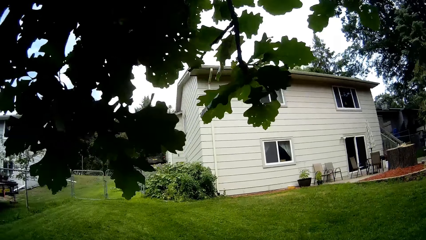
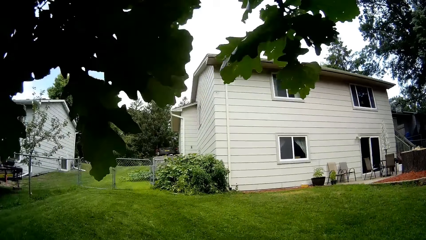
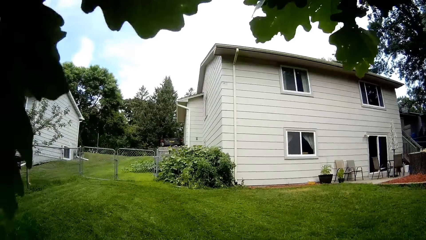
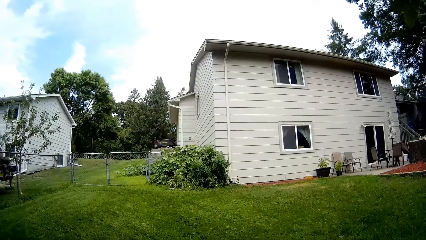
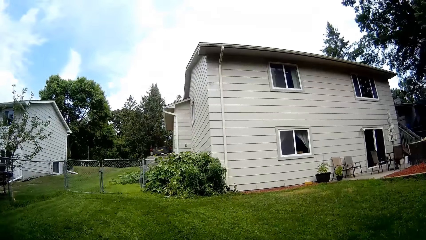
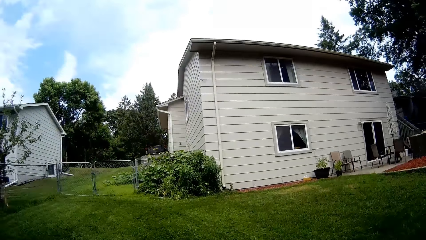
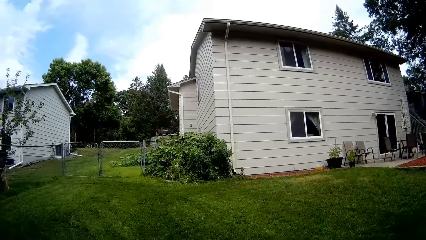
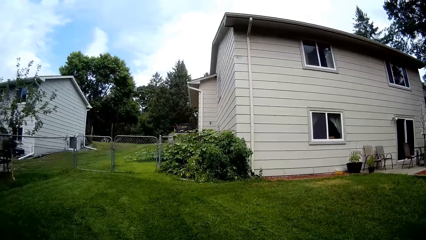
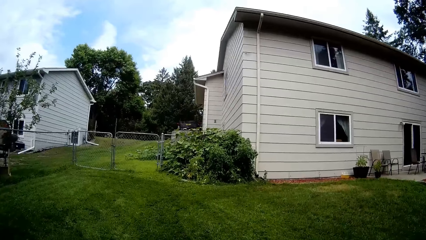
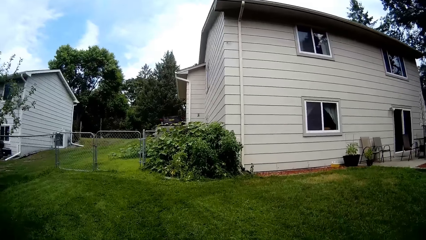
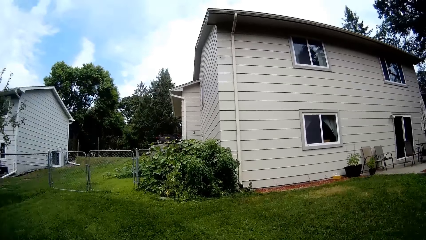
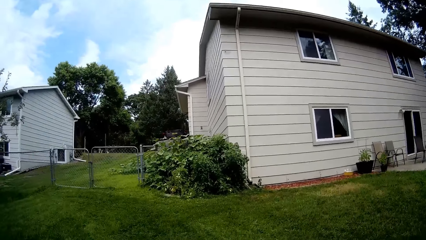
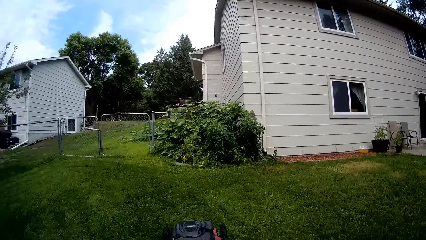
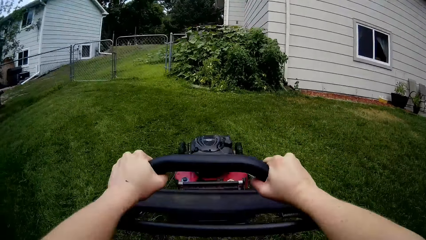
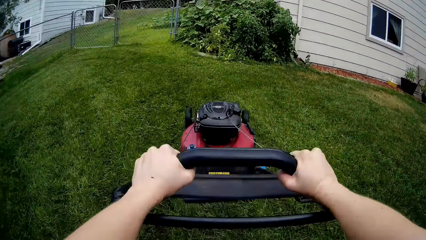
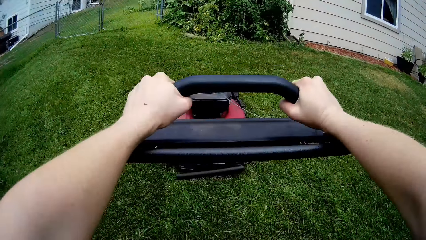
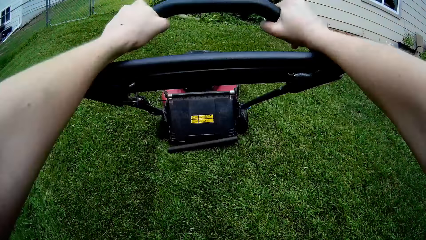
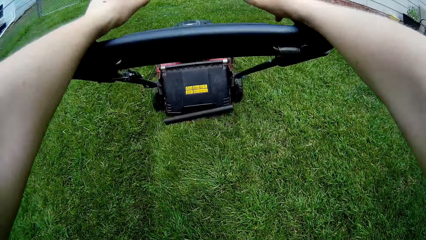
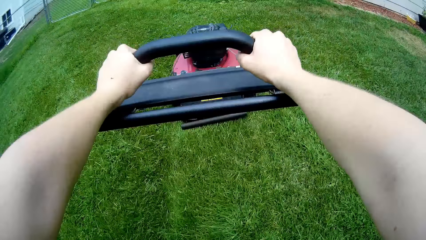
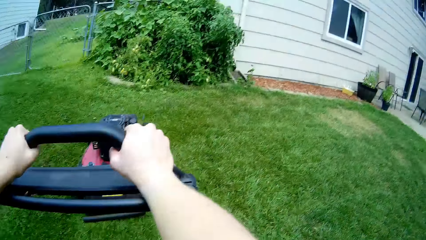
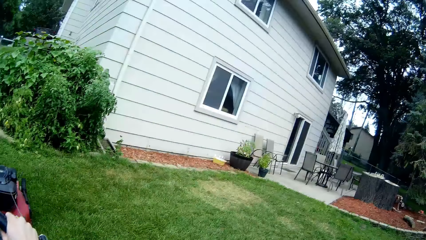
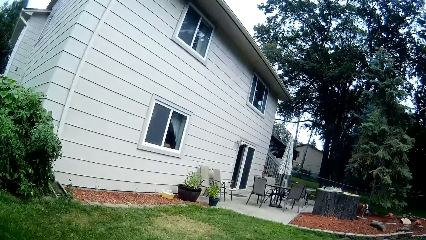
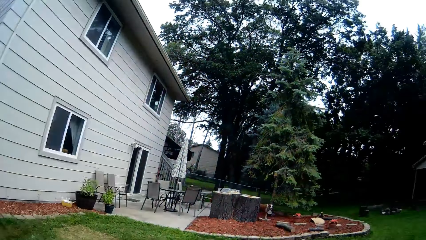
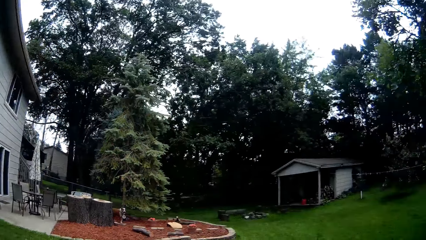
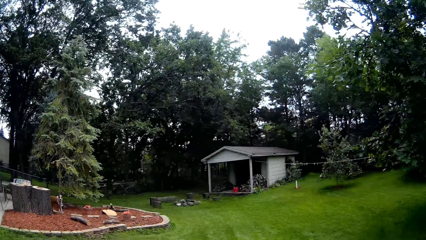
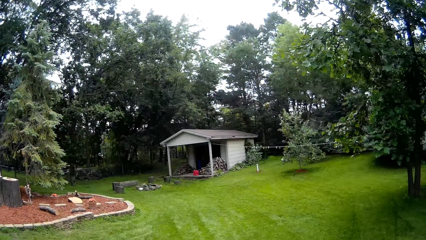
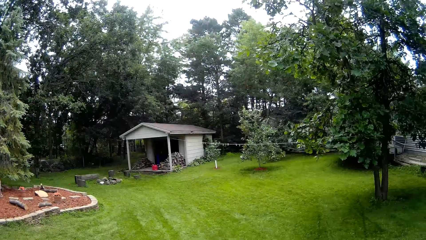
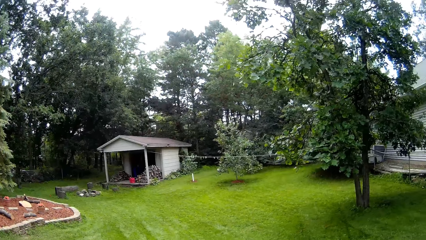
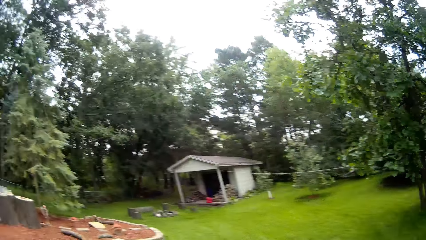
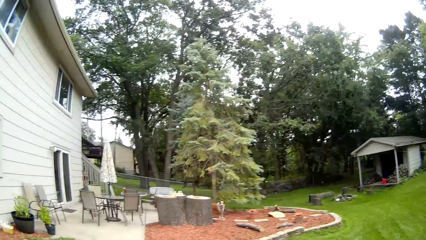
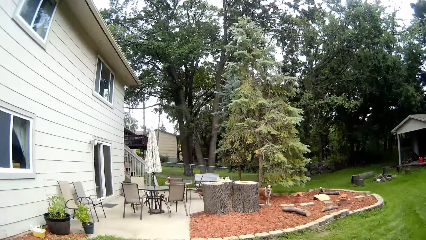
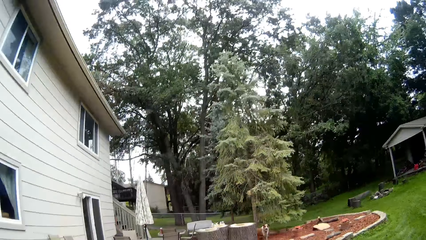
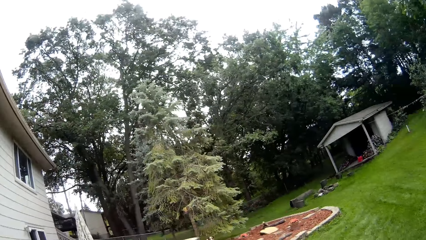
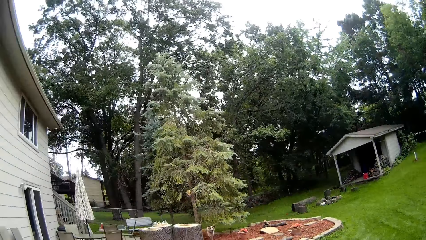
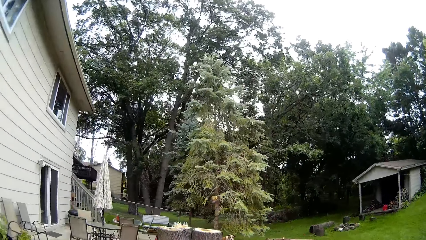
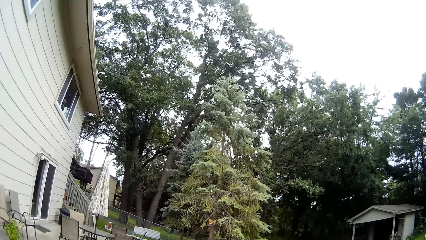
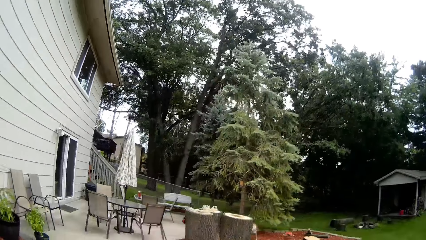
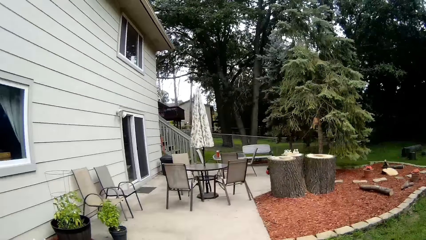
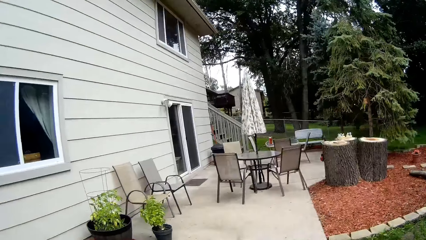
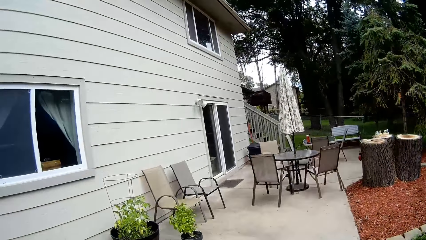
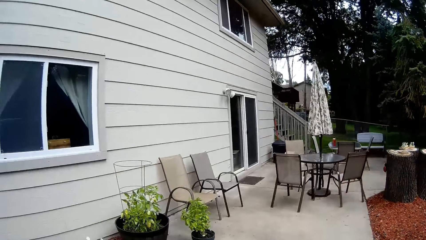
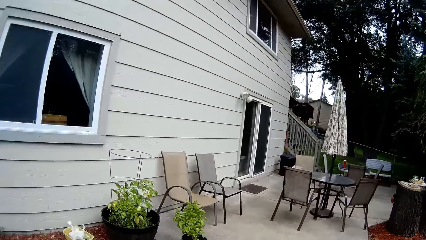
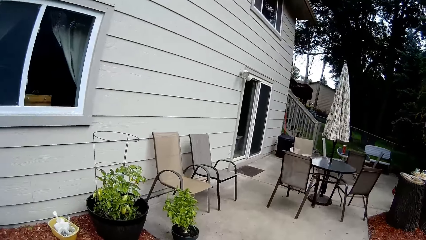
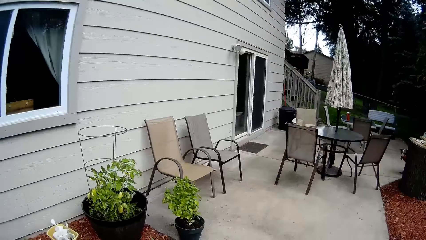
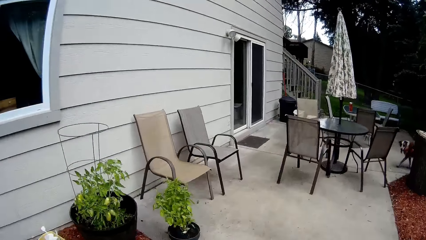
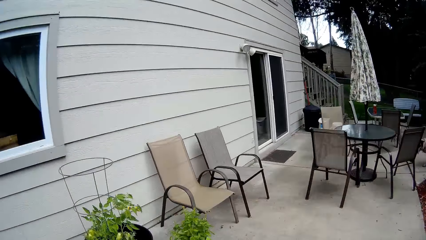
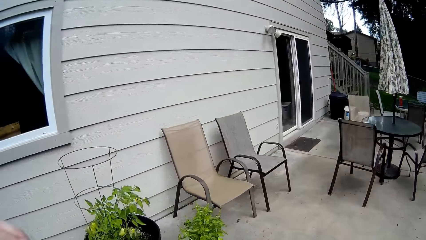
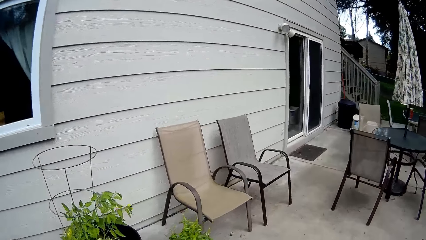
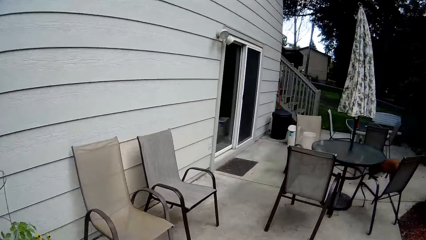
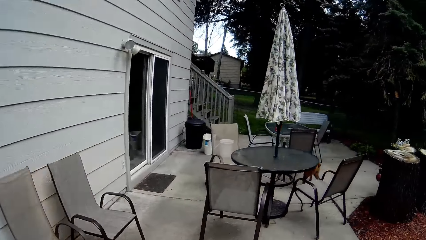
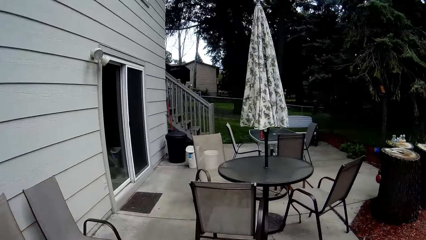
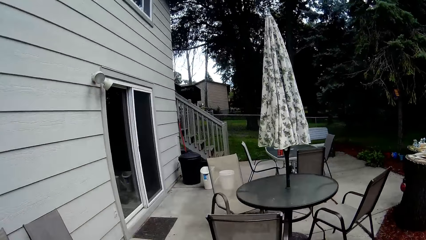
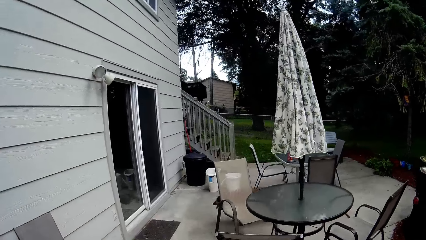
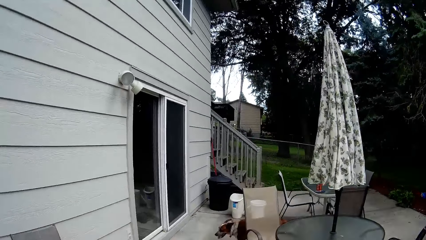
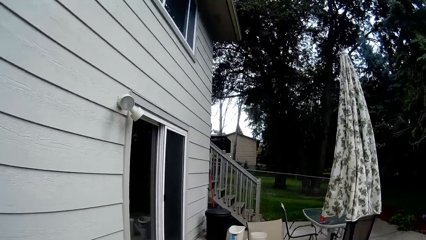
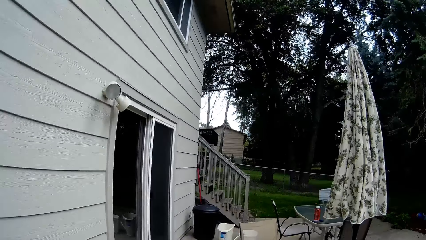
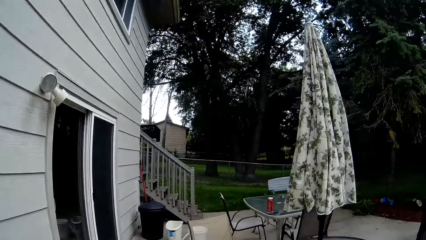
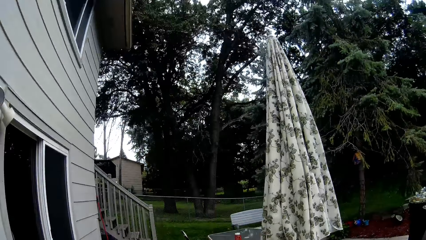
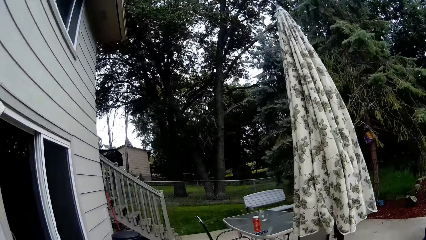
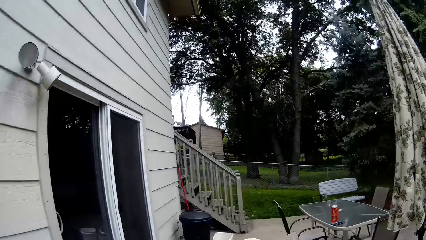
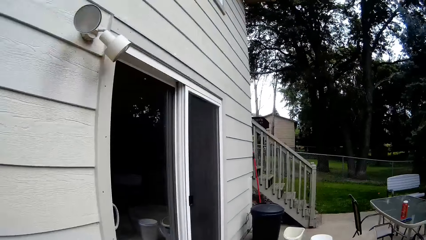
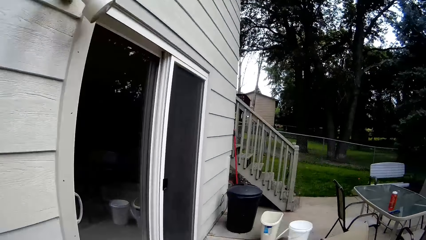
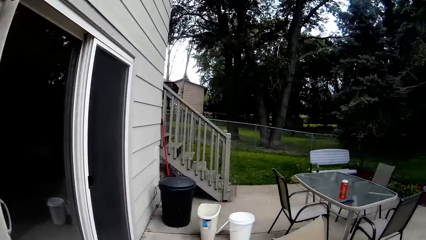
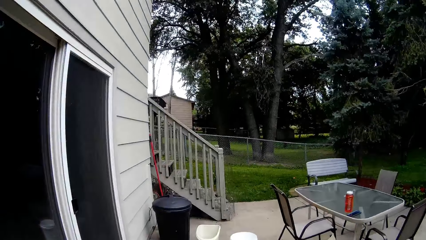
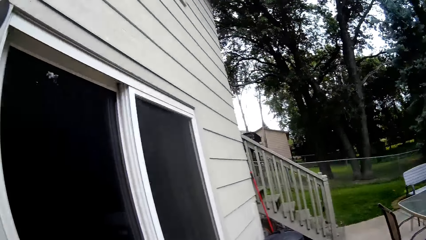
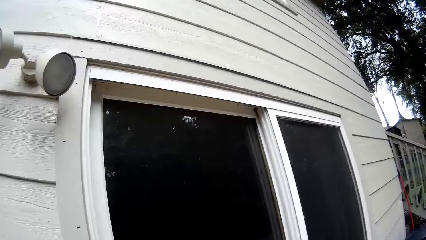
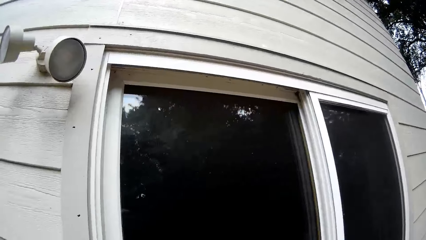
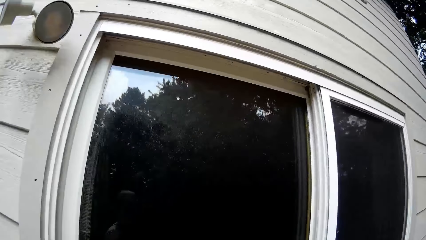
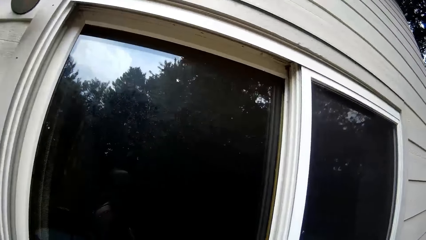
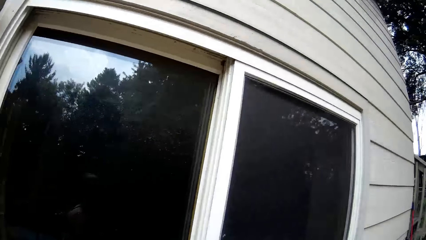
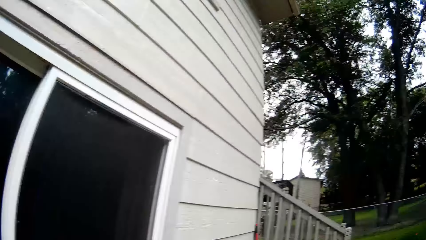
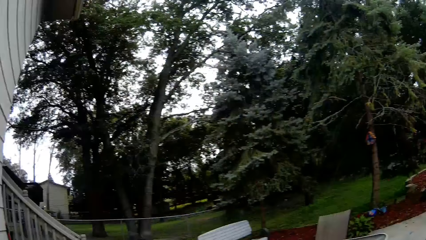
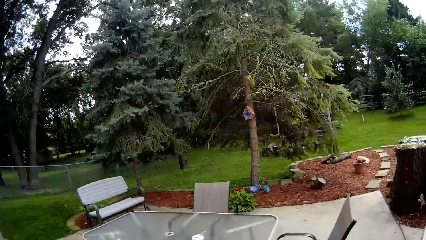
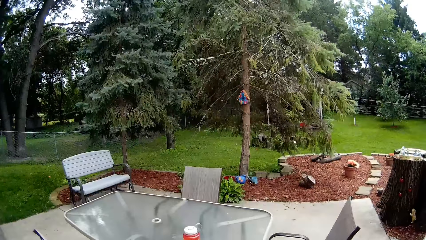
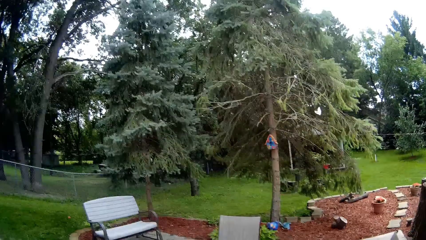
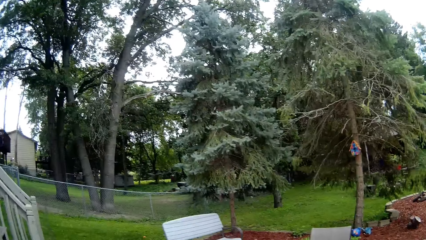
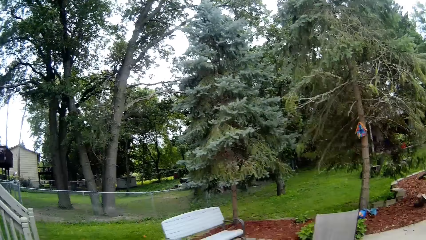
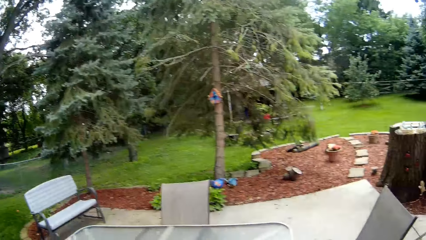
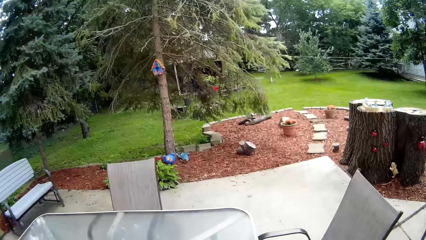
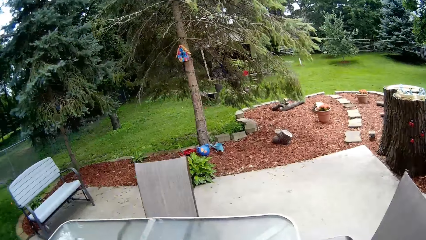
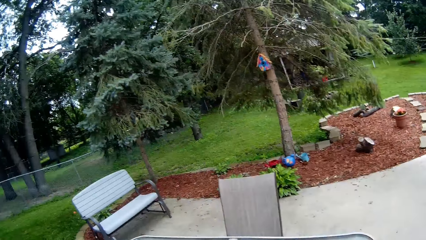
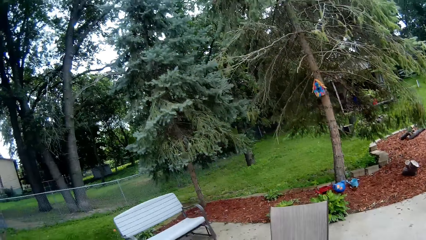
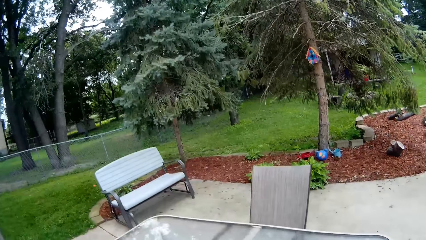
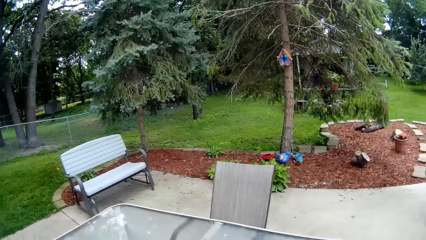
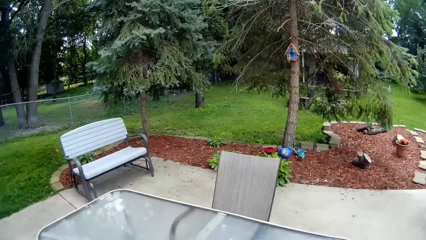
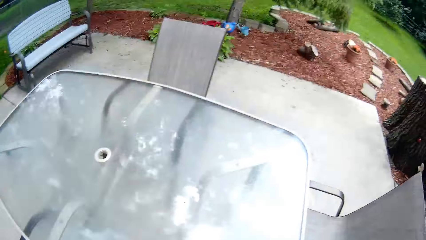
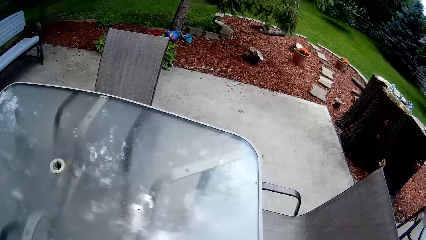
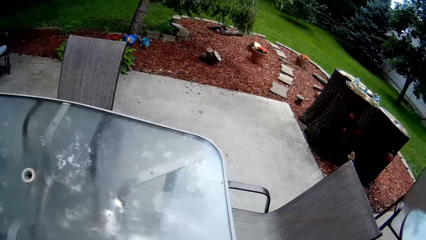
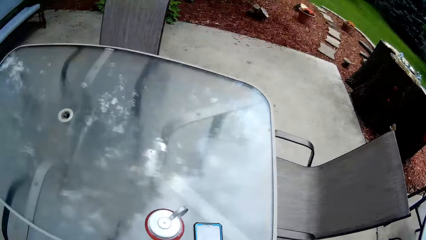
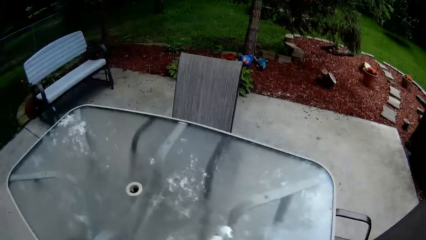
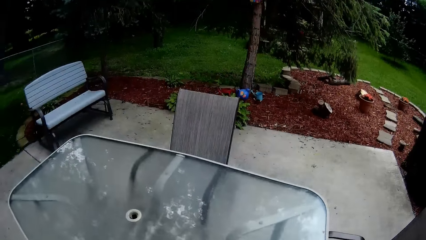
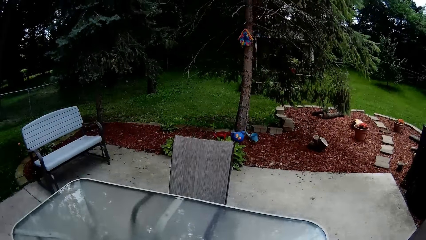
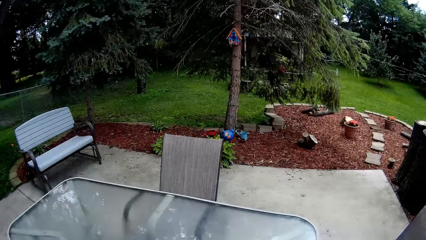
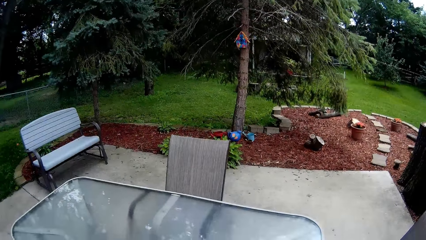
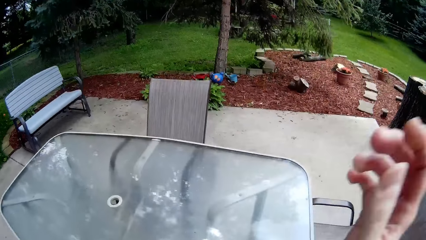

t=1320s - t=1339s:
The camera wearer mows the lawn with a lawnmower. They finish the mowing. They walk towards a glass door.
